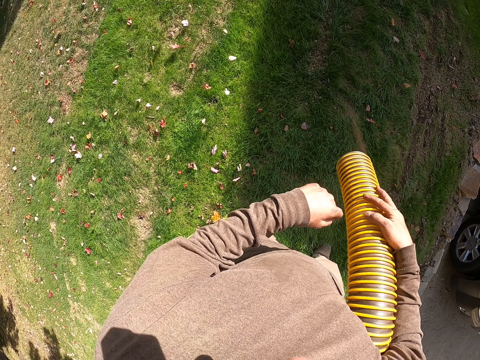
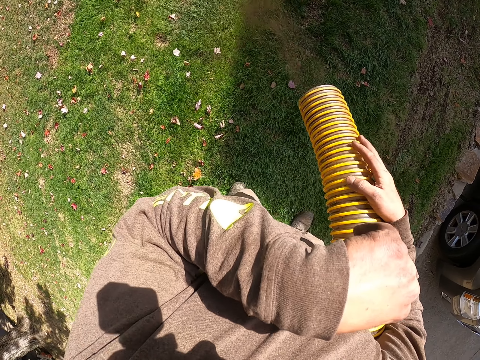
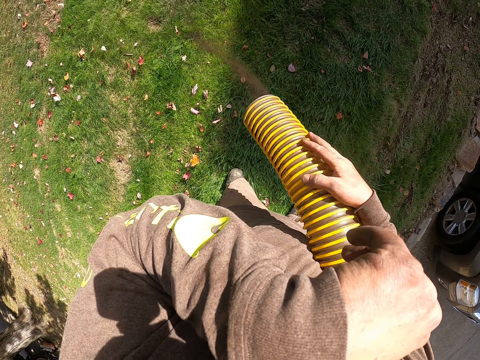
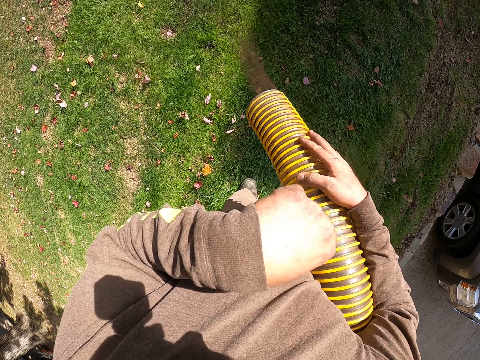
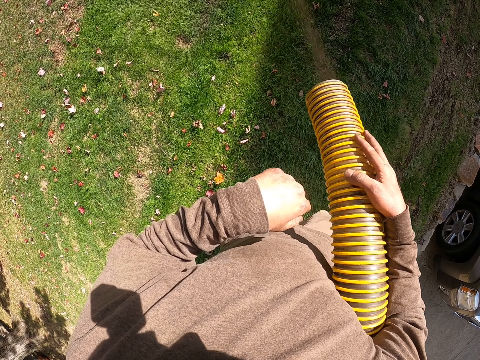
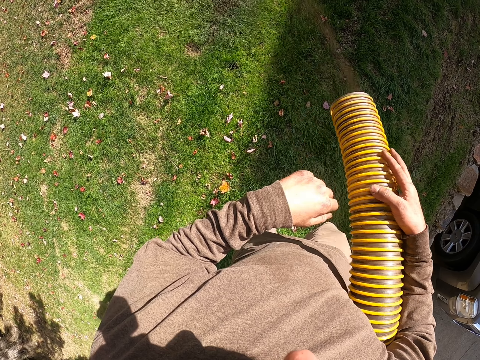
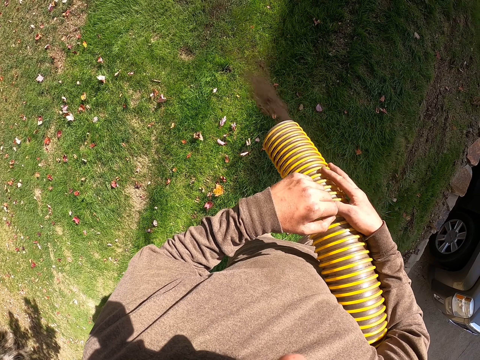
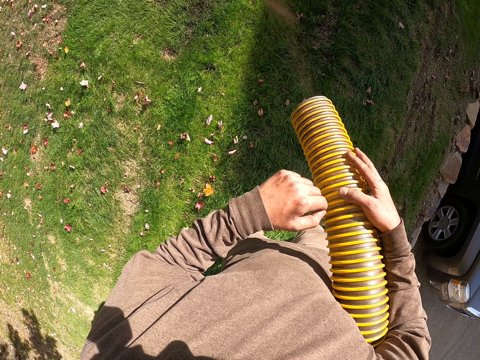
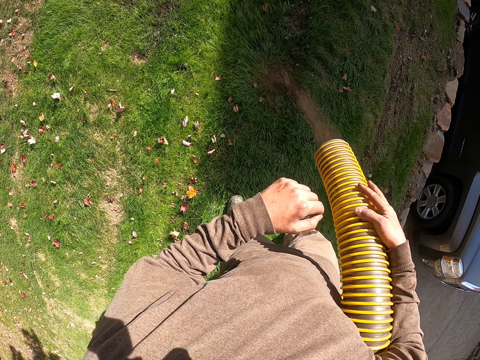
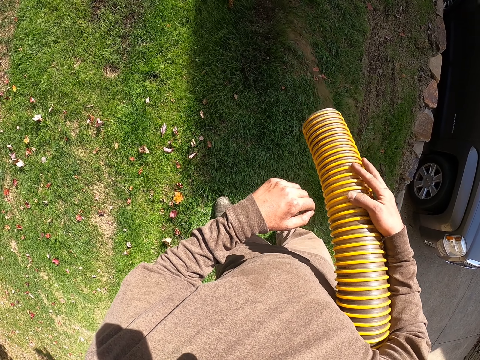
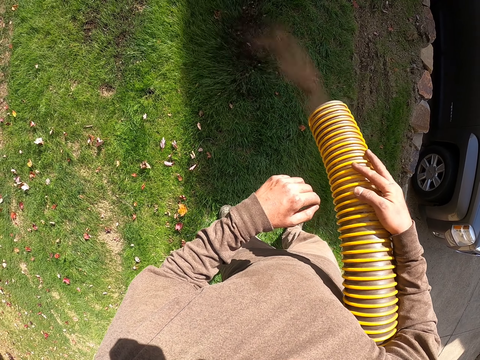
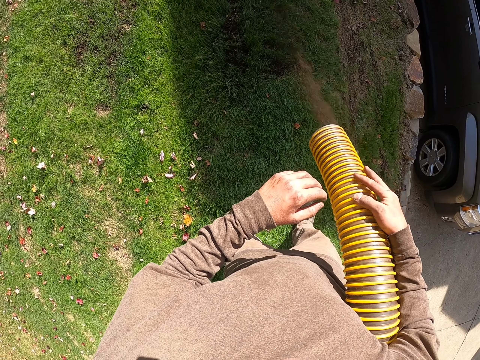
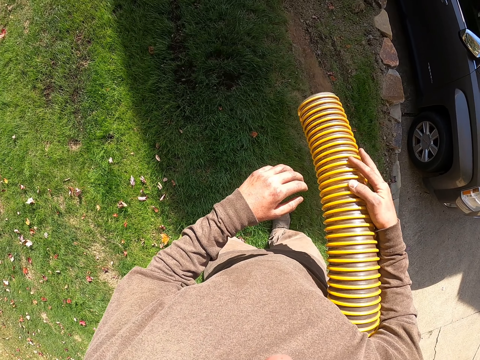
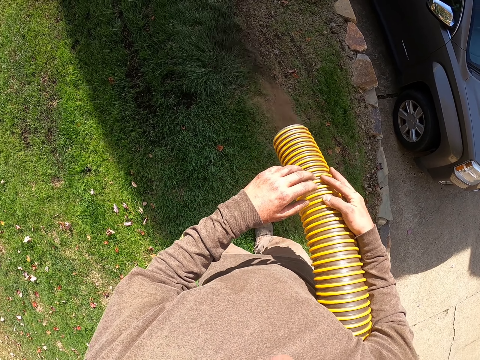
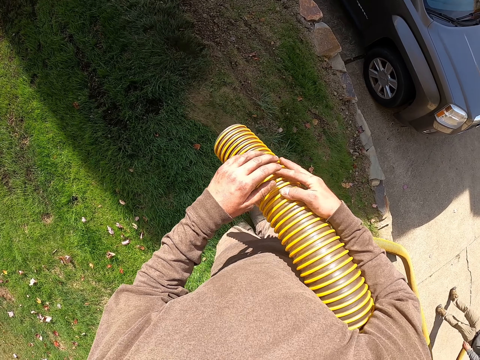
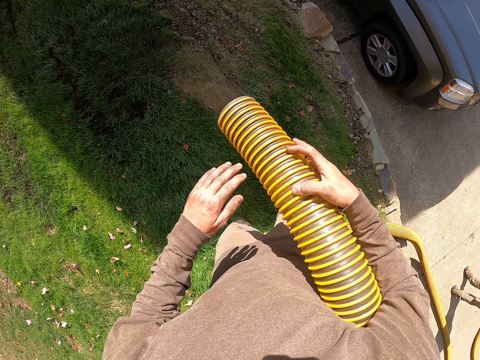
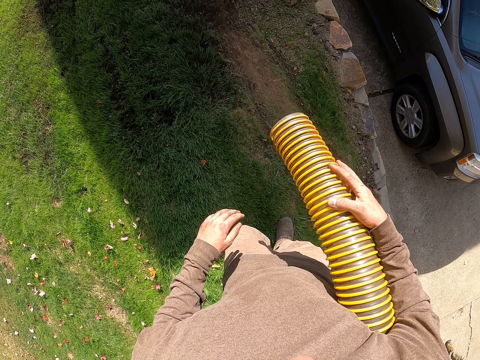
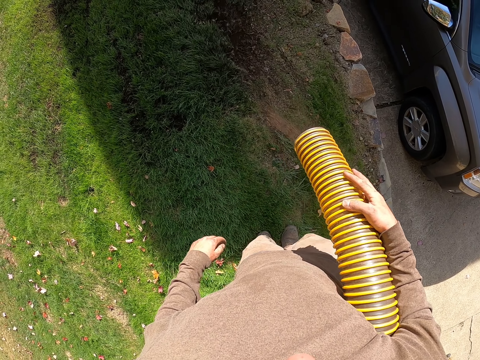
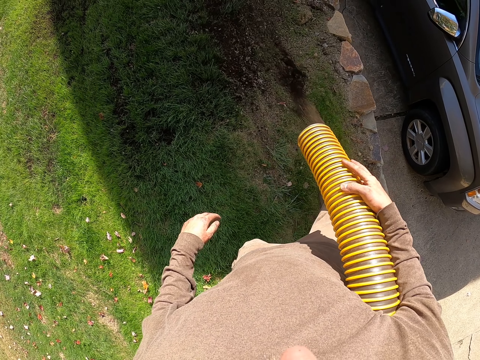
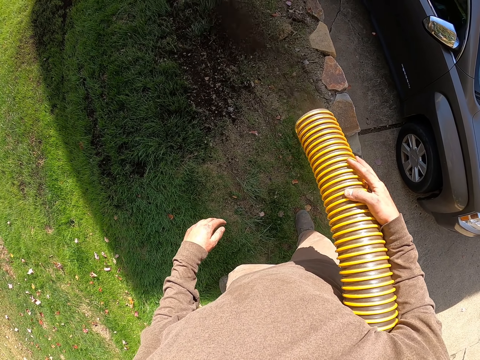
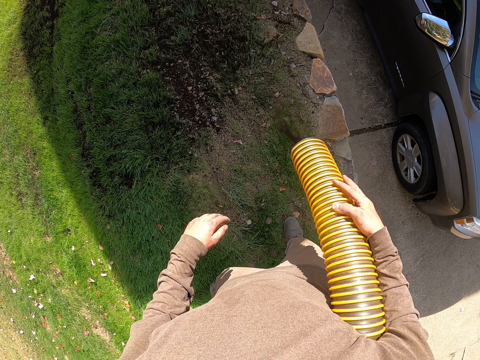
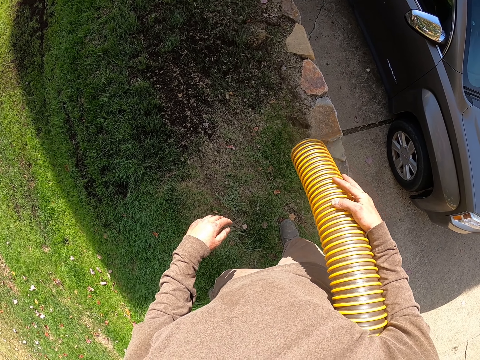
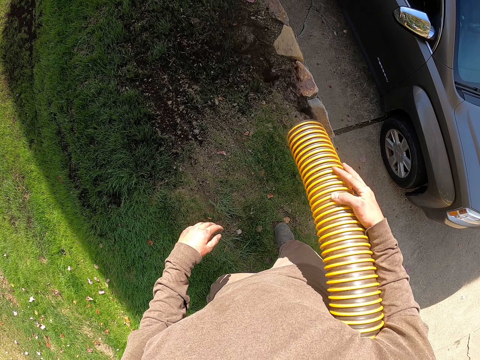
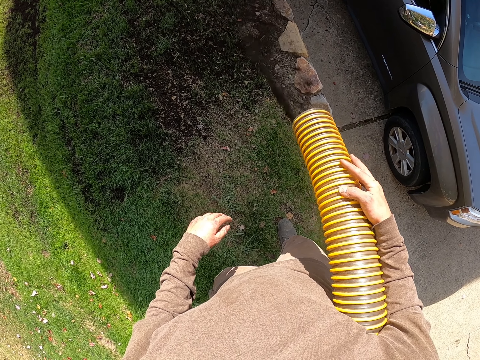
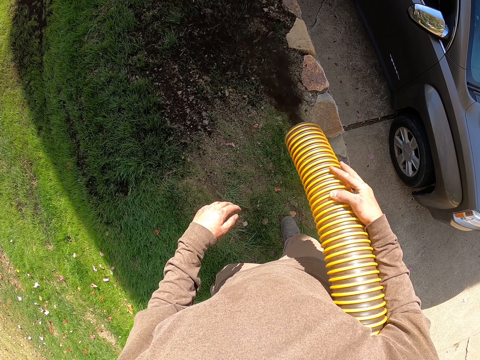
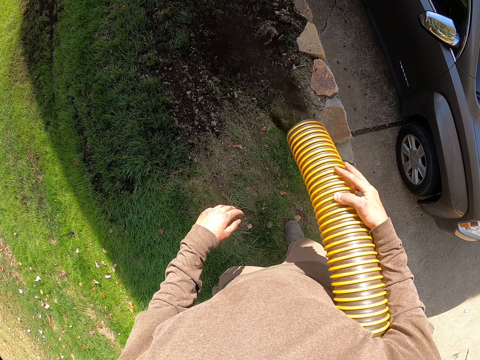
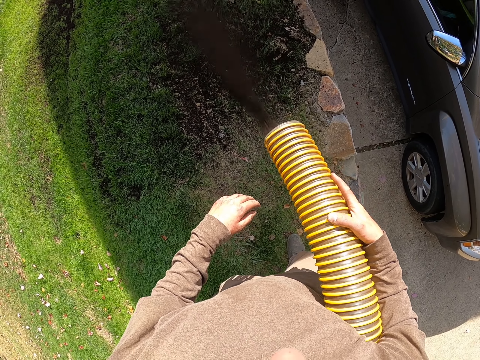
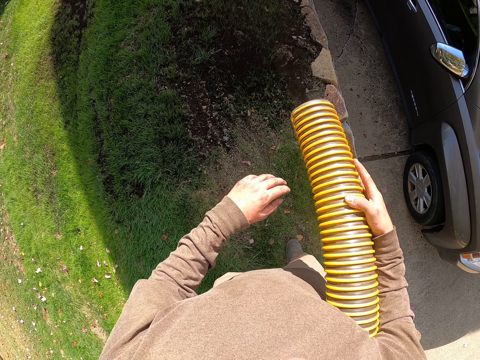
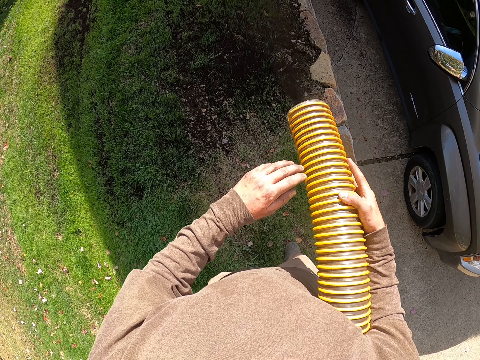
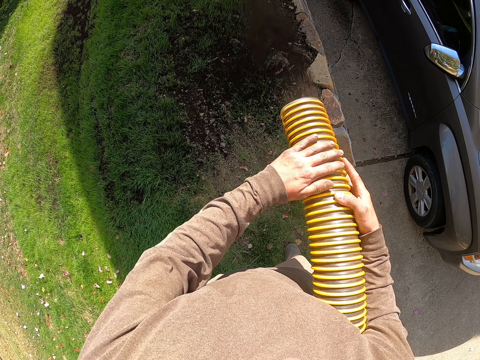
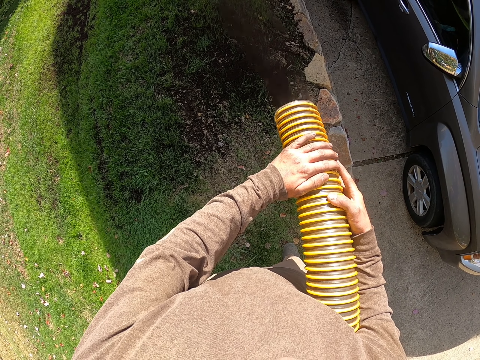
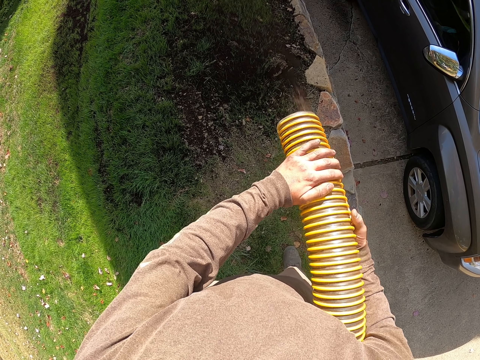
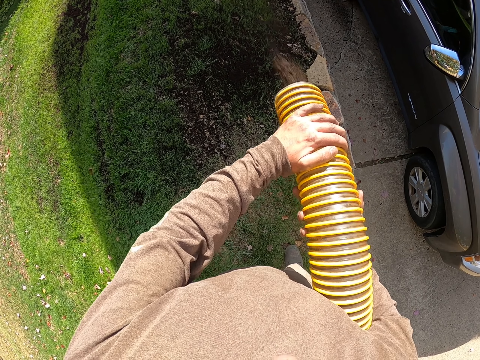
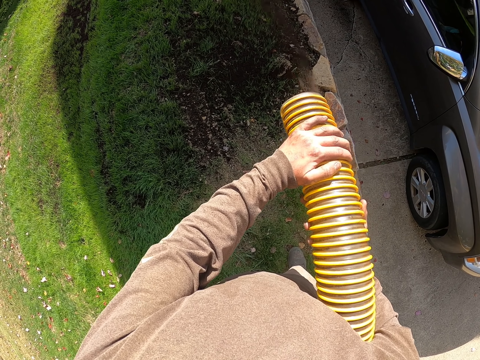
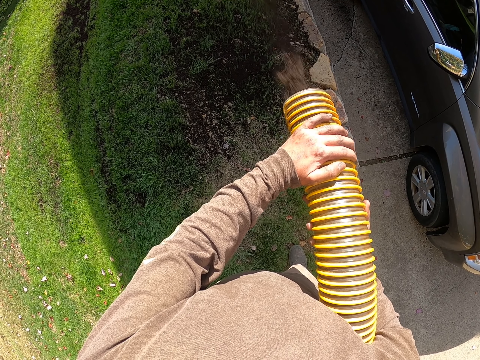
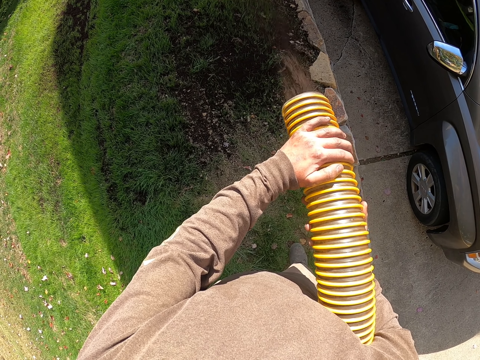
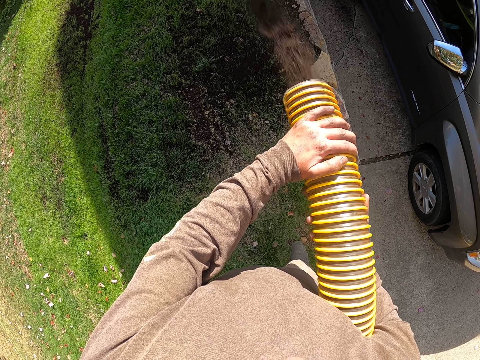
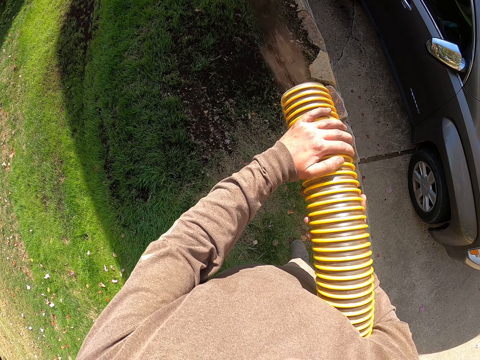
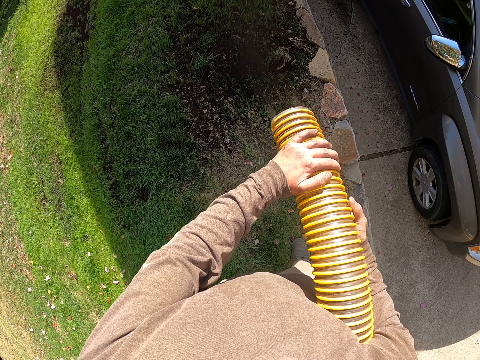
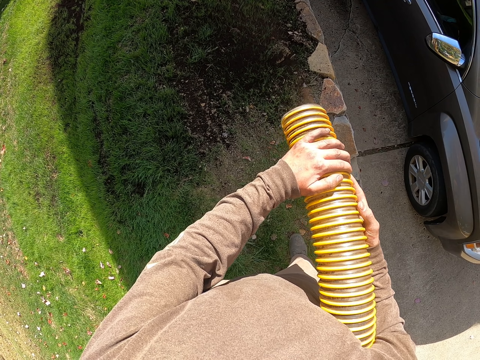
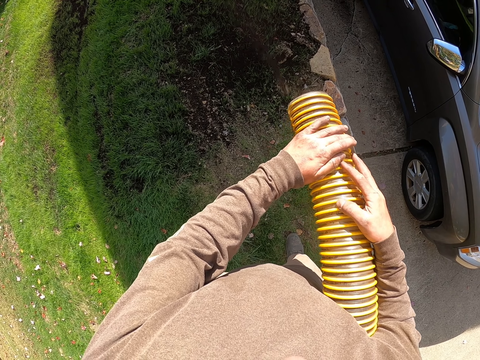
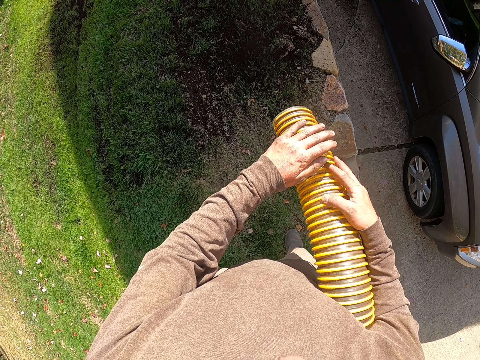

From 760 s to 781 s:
The camera wearer wipes the face with the hand. They pour soil on the grass with a pipe. They hold the pipe with both hands. They pour soil on the grass with the pipe.

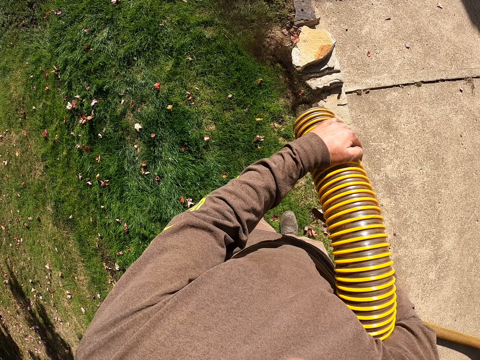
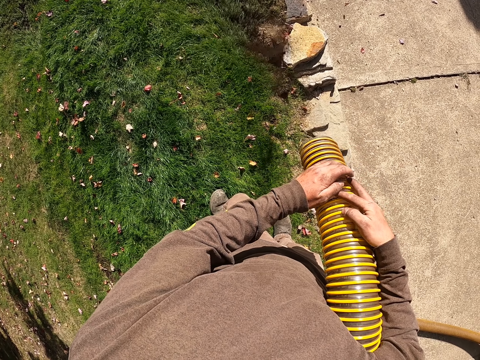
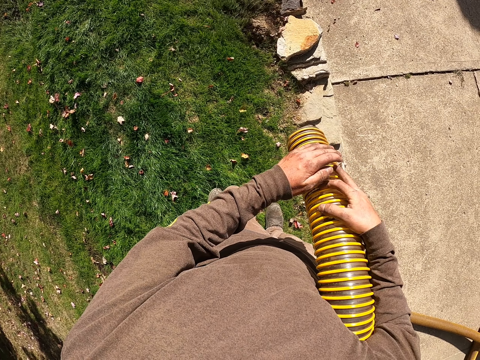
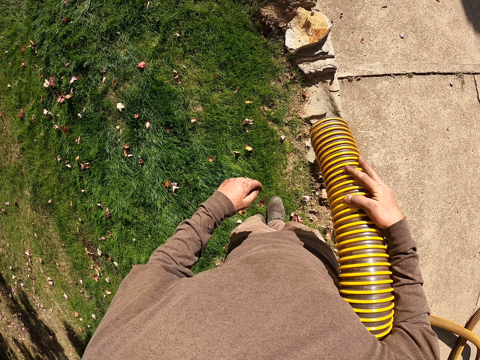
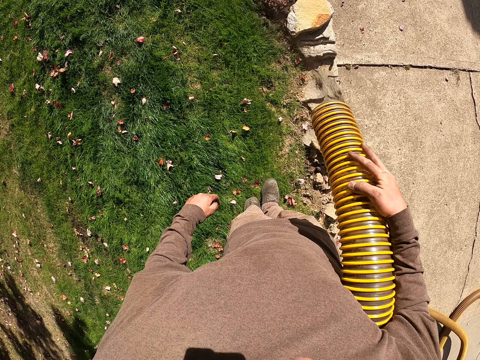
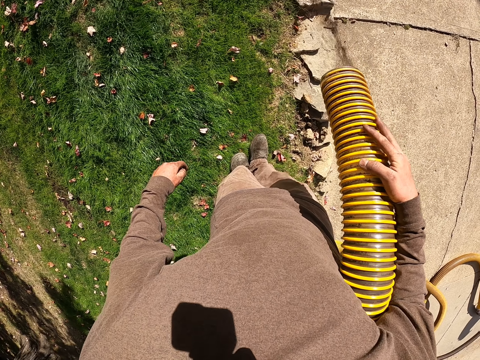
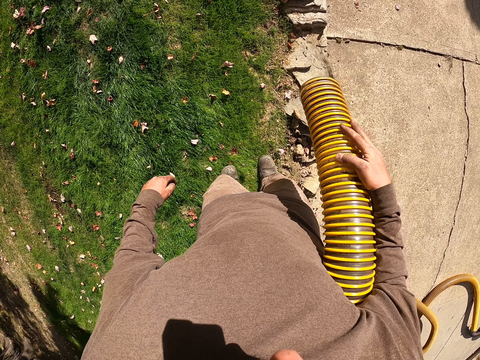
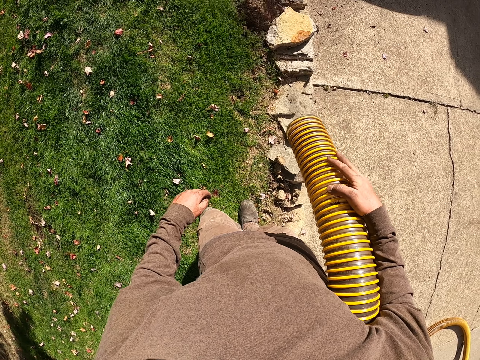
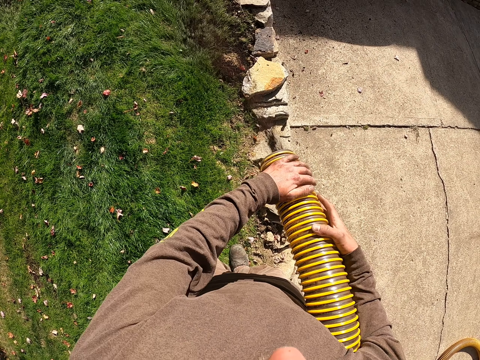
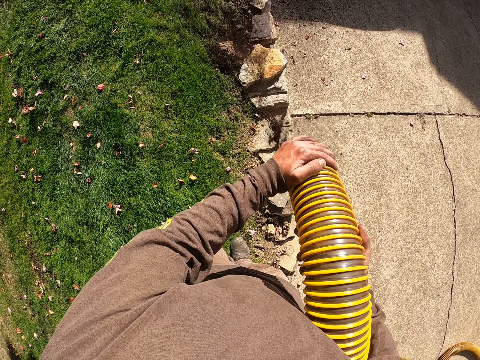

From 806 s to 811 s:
The camera wearer removes the hand from the pipe. They pour soil on the grass with the pipe. They hold the pipe with both hands.
